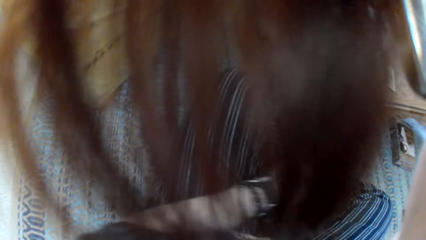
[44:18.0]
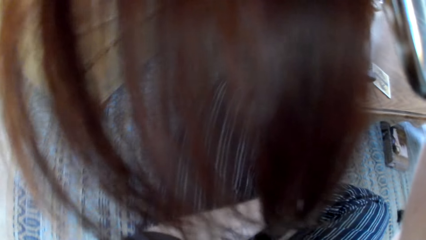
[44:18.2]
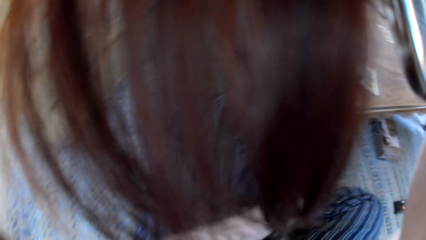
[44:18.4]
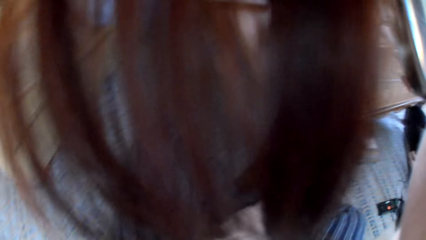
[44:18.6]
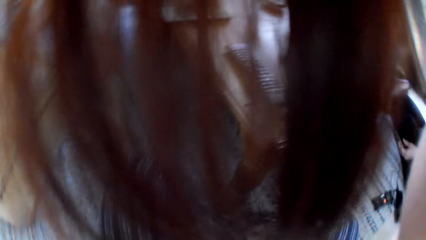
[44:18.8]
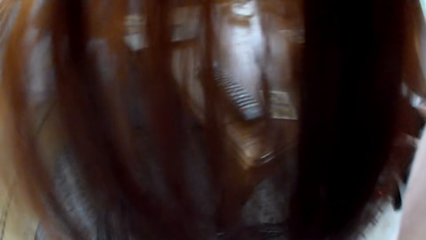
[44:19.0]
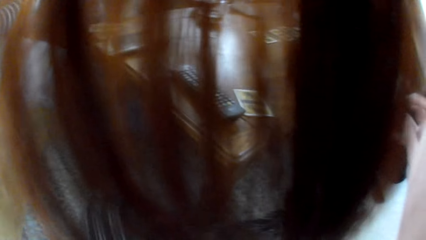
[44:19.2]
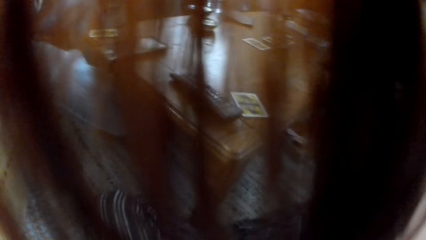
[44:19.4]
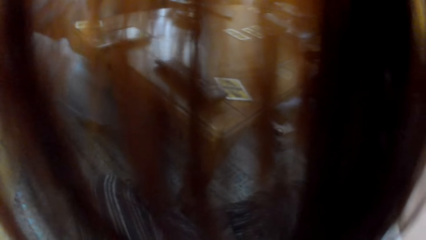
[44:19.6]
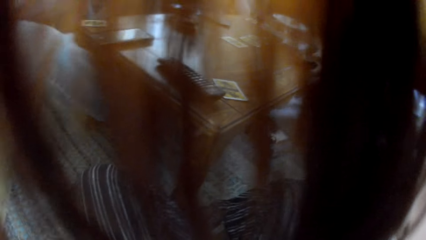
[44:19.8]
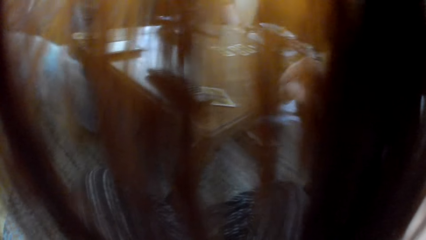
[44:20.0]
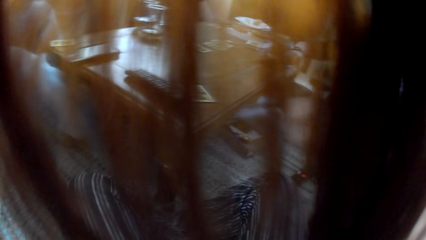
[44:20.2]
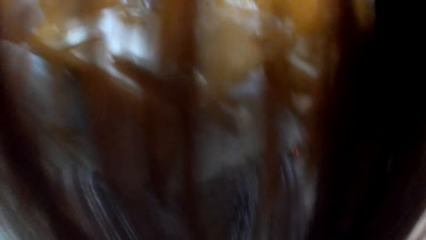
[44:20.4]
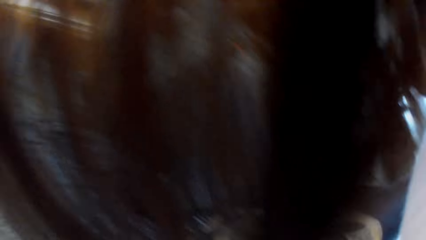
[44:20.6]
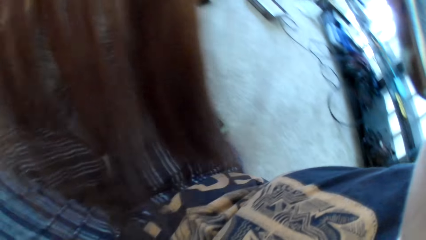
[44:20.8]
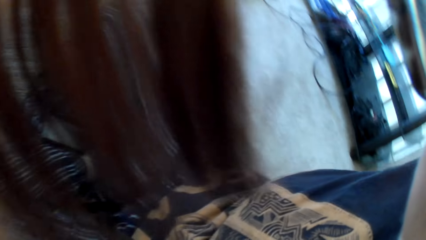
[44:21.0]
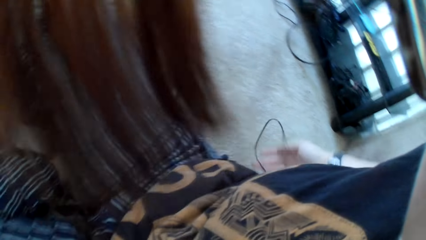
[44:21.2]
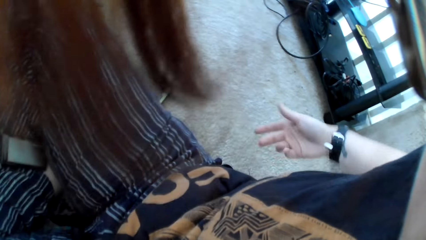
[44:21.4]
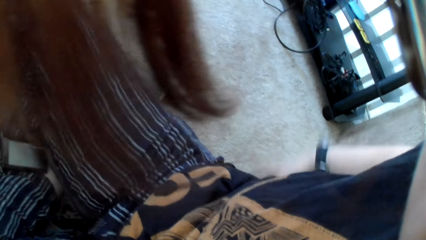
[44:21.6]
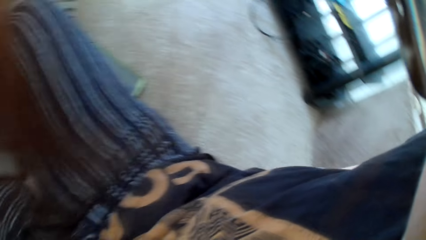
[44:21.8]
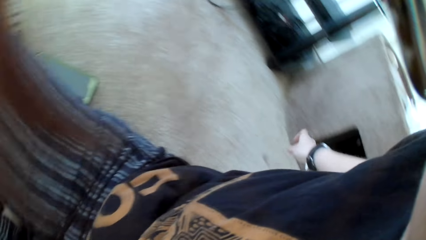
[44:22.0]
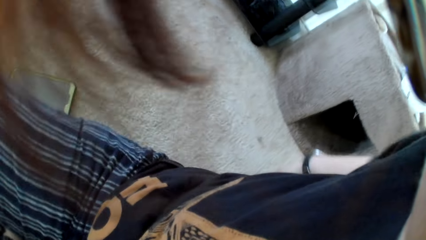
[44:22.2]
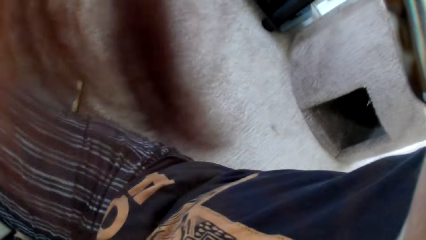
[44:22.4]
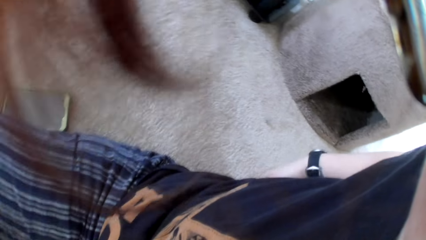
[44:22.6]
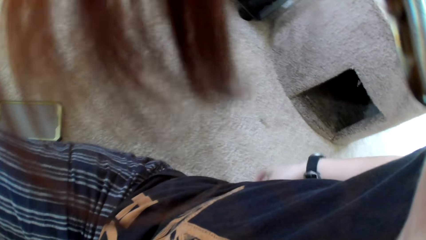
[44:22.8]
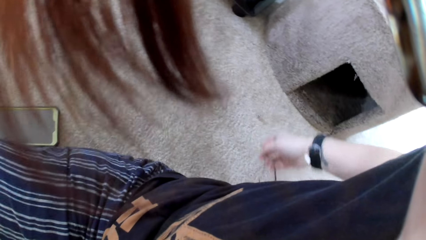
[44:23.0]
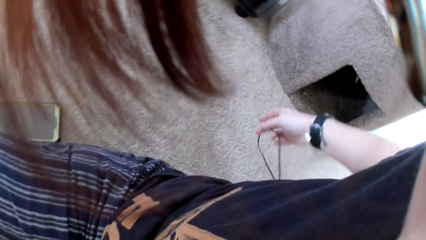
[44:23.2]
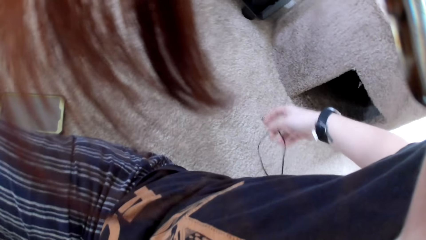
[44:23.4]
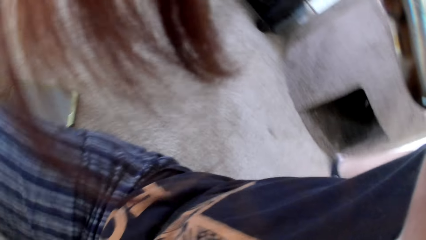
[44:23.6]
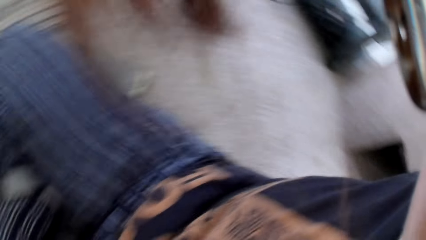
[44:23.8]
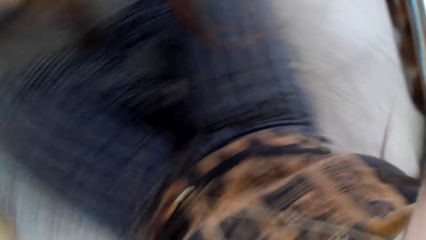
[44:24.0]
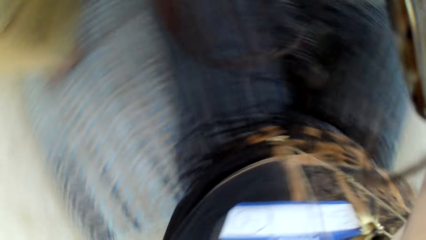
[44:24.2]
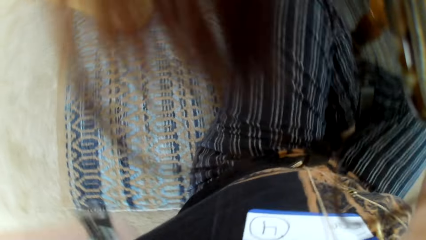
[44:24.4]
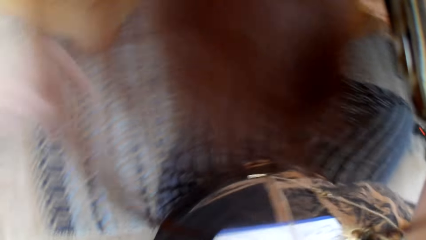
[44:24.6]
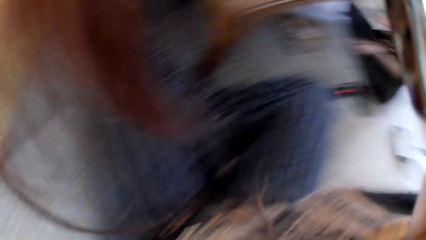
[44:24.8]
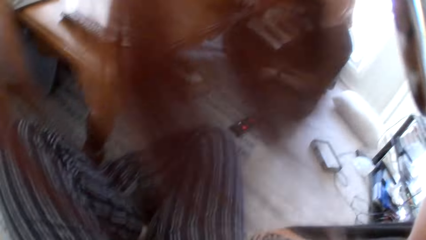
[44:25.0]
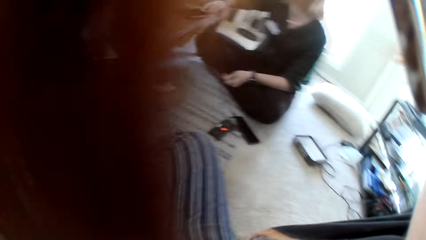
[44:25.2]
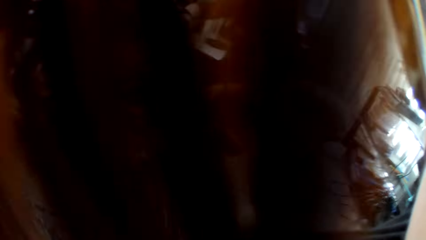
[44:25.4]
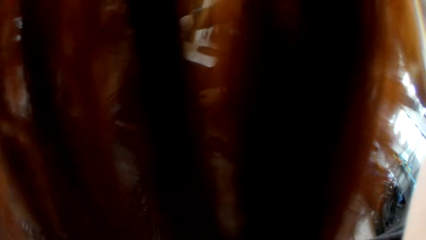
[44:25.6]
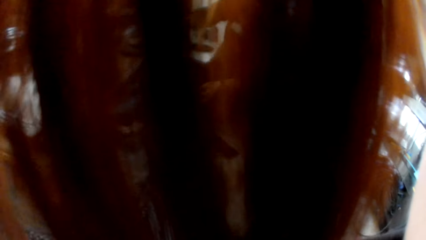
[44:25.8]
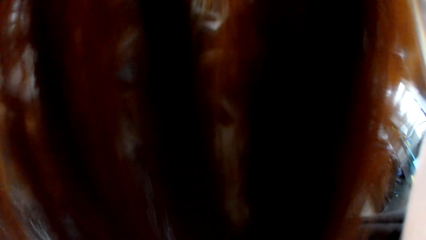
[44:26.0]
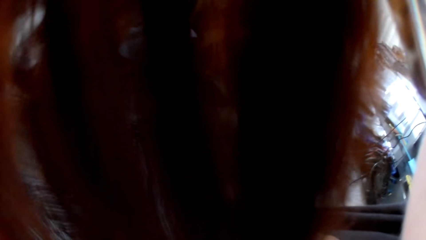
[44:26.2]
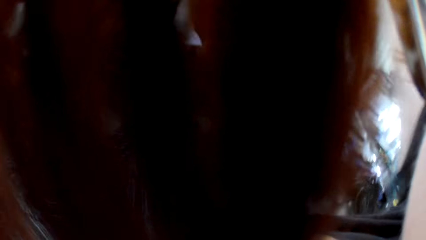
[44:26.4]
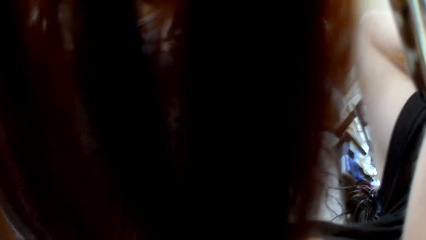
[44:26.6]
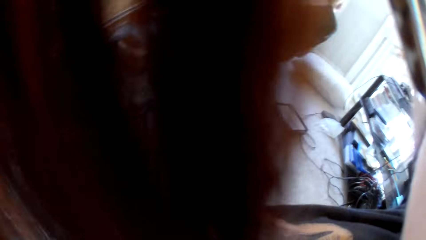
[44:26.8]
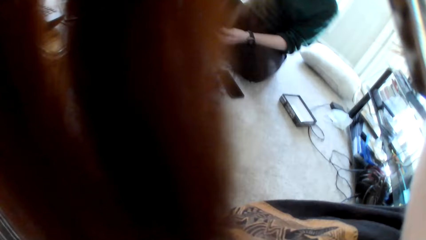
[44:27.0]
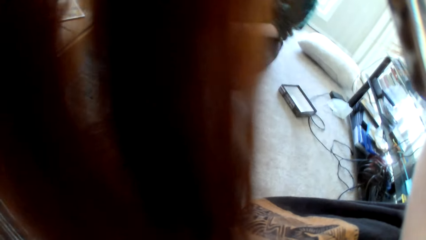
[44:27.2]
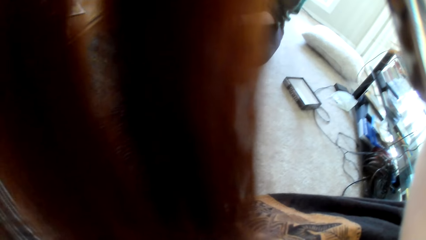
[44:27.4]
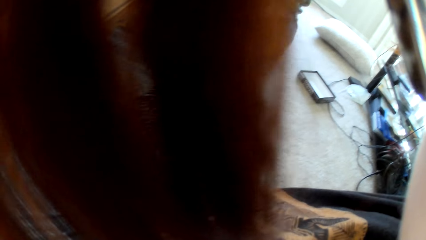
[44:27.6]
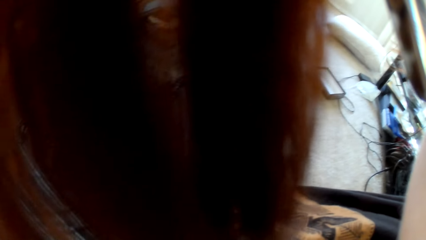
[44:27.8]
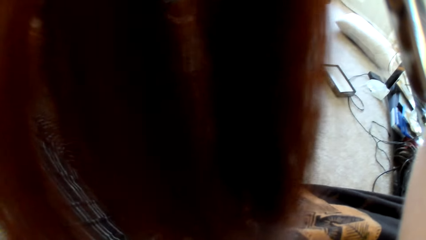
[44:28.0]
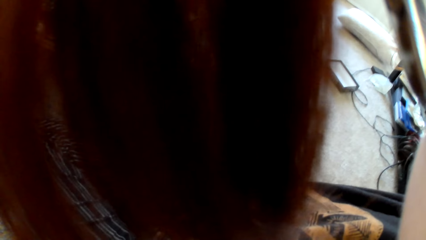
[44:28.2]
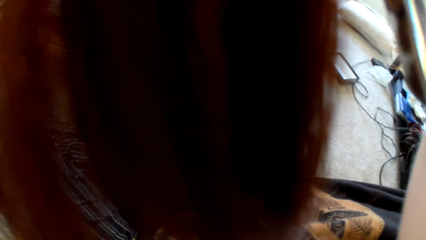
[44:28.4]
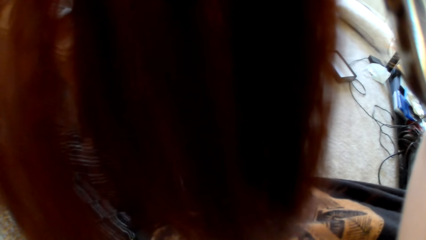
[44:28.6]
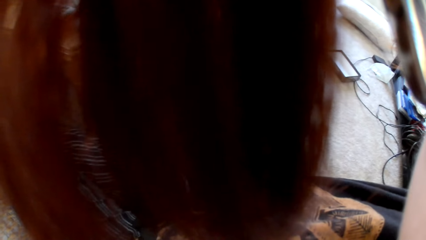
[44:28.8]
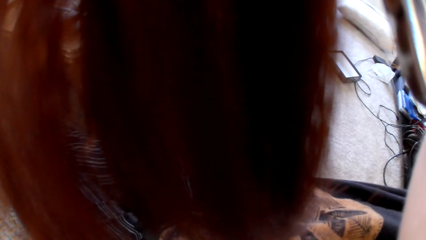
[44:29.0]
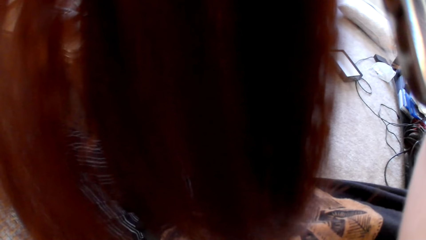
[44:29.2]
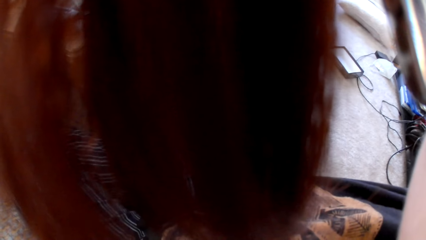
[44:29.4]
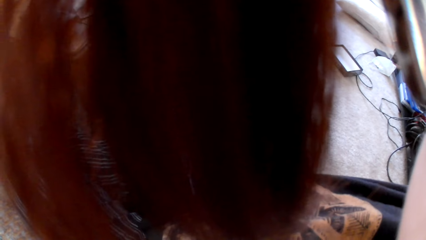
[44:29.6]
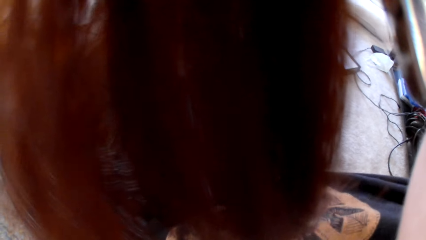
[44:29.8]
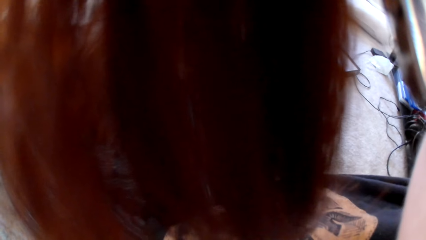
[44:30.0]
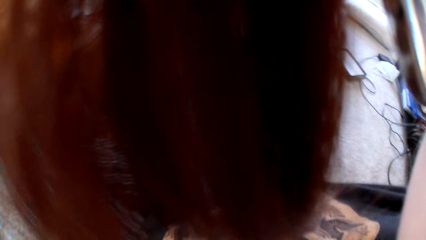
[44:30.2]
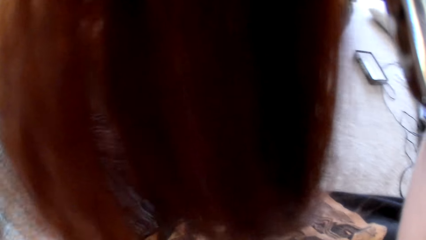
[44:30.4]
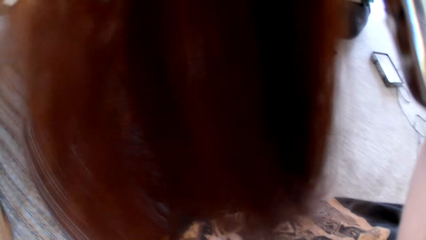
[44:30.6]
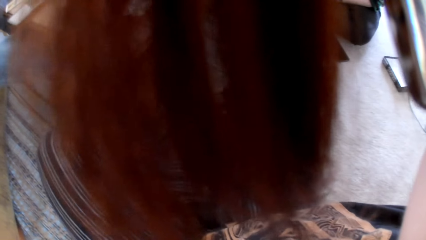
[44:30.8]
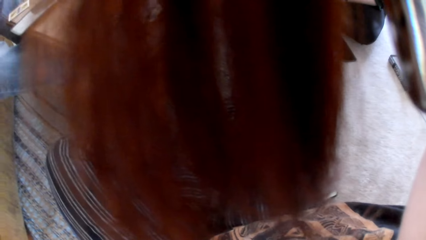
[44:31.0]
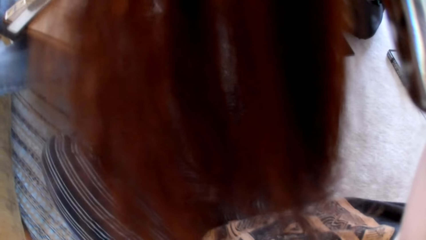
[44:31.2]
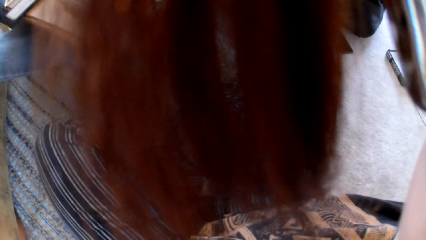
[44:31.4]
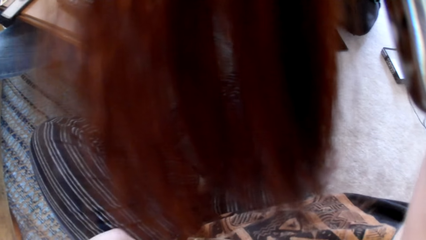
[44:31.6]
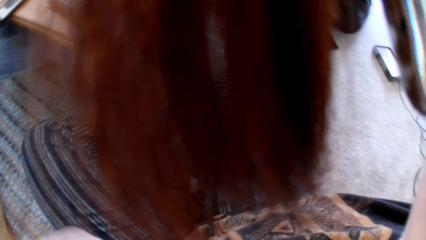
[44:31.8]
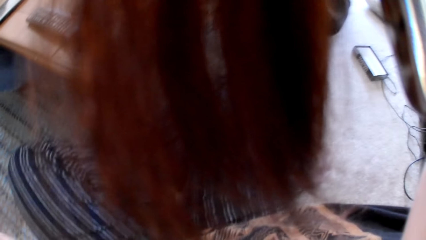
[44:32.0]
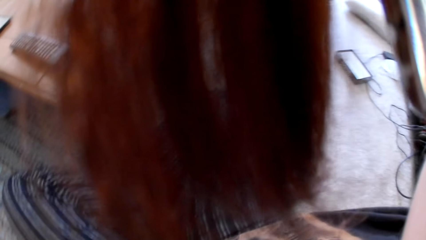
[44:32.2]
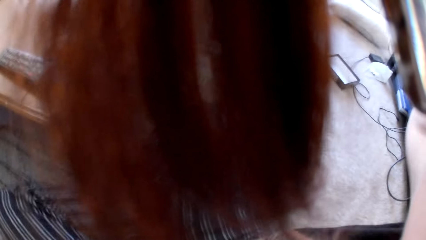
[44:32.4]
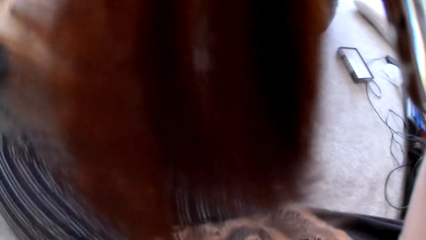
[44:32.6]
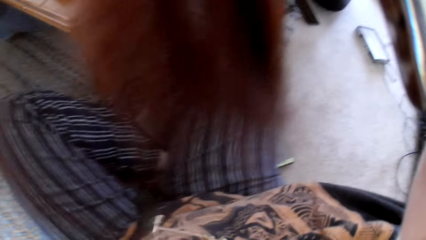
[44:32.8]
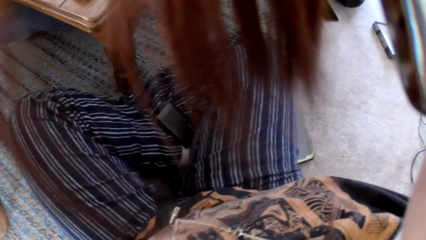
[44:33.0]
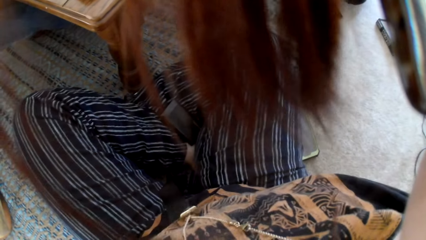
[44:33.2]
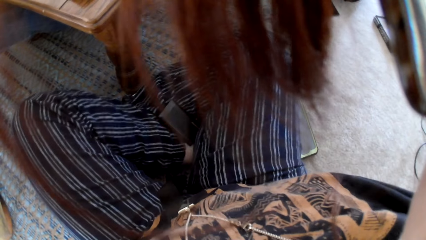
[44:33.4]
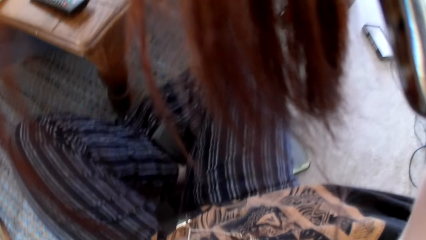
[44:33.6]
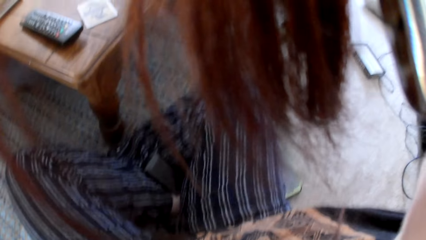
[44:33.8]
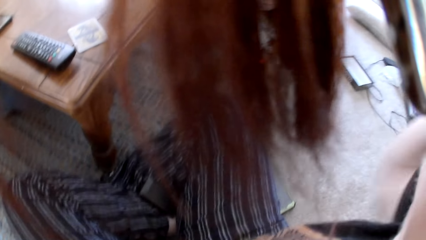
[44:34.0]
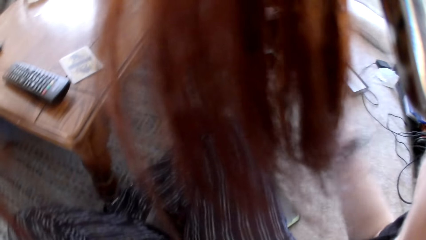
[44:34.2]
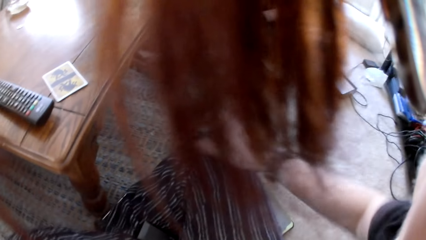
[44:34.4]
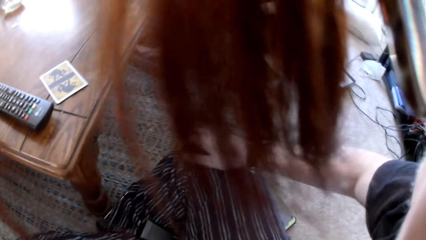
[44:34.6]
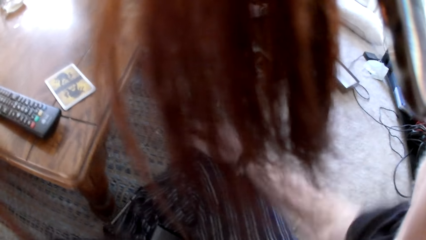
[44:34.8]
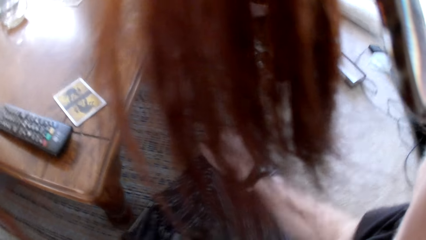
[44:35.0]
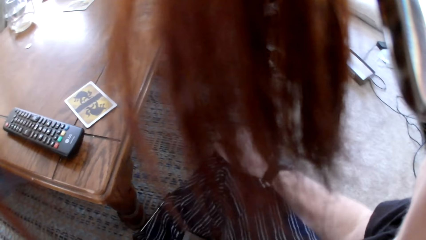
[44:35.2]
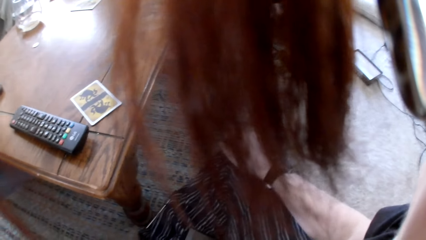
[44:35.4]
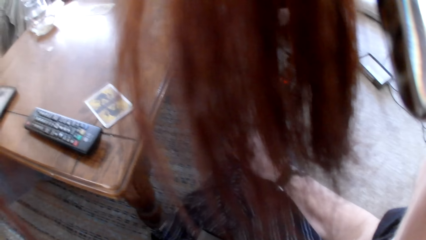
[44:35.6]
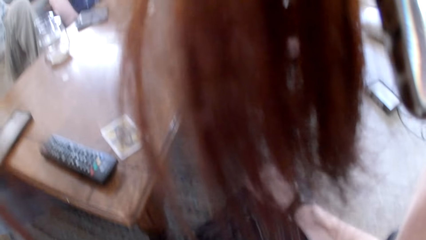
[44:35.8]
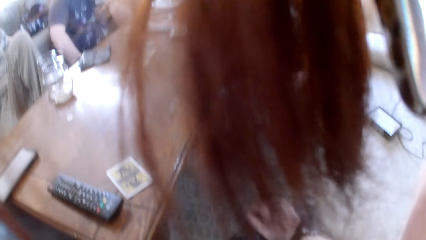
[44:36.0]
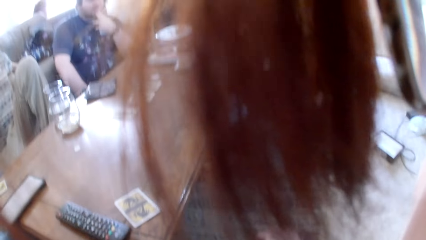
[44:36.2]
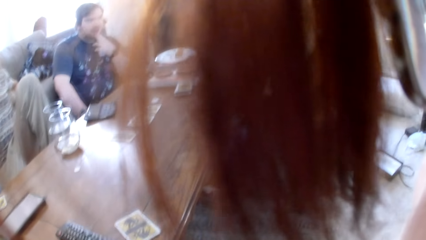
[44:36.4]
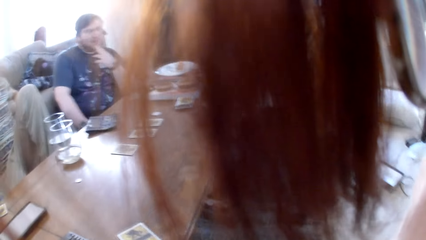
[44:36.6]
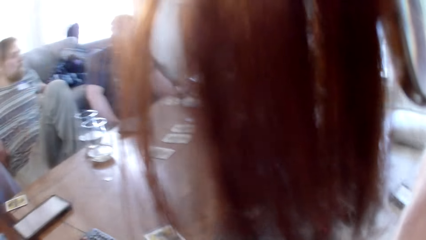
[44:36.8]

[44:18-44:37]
The camera wearer moves her hands. She touches a wire. She holds a cable with her right hand. She moves her head around and laughs to the colleagues. A woman talks to the colleagues. The camera wearer touches her knee.
